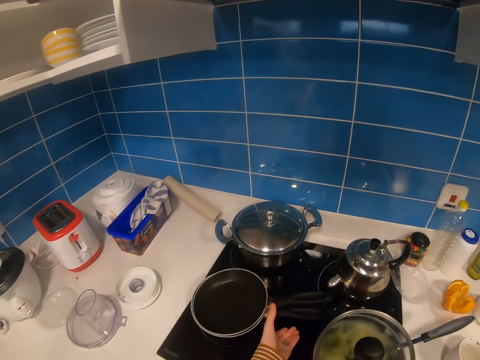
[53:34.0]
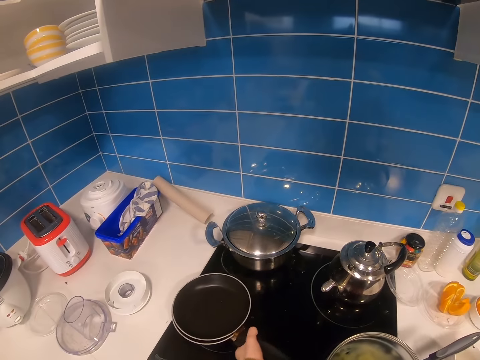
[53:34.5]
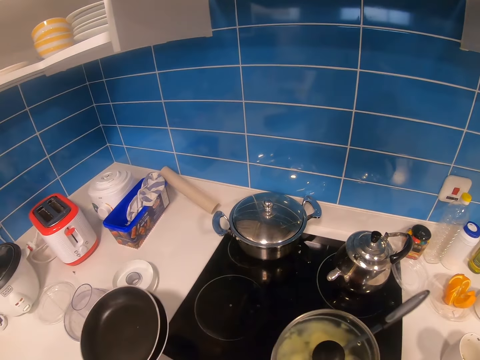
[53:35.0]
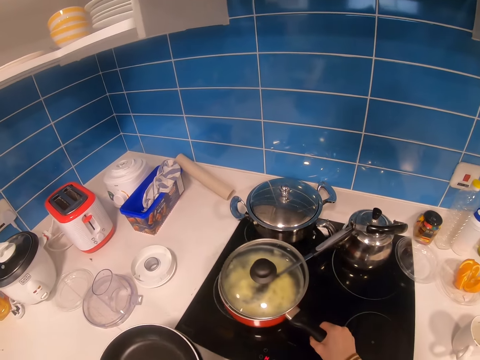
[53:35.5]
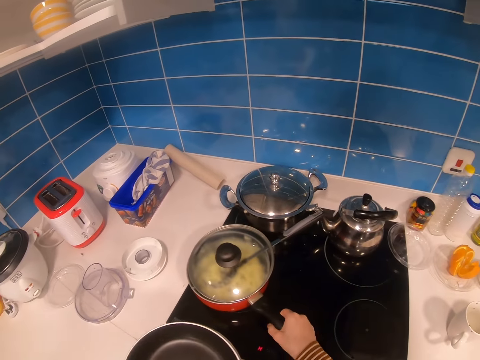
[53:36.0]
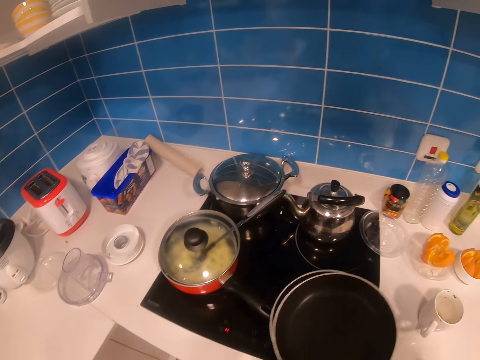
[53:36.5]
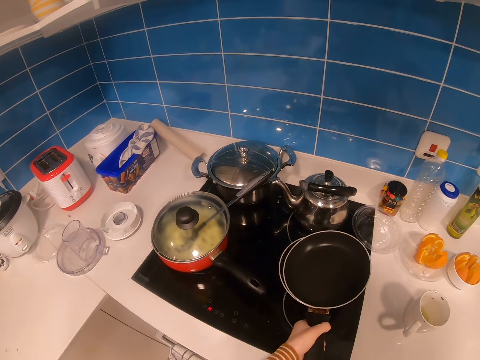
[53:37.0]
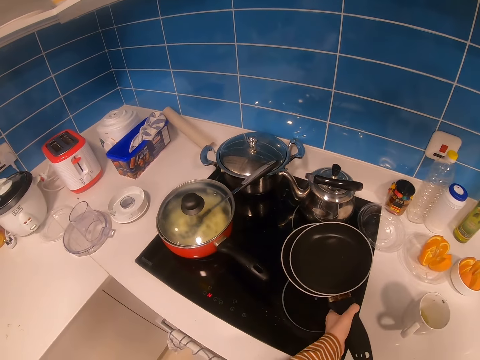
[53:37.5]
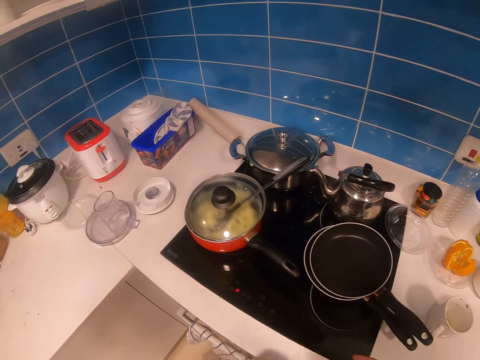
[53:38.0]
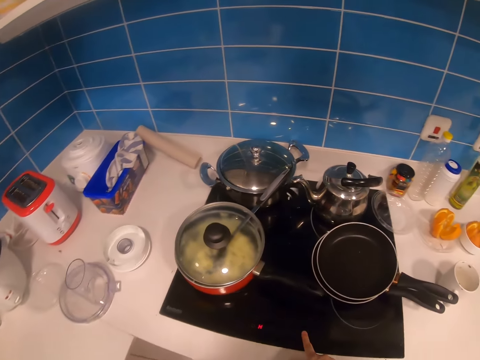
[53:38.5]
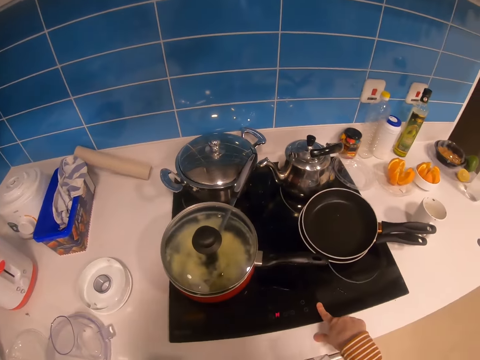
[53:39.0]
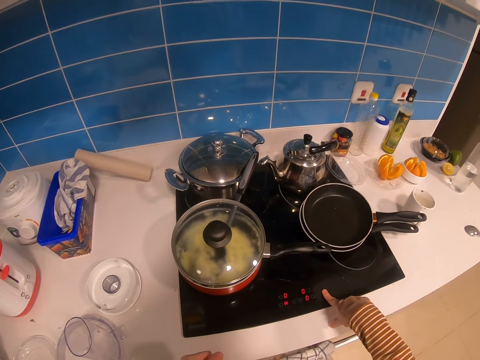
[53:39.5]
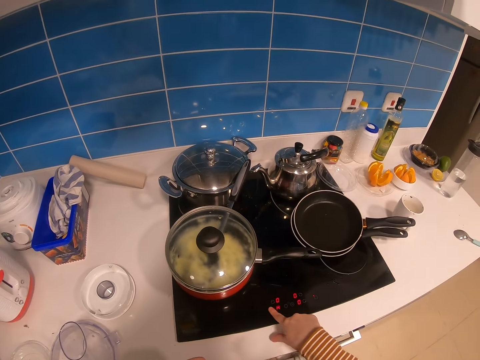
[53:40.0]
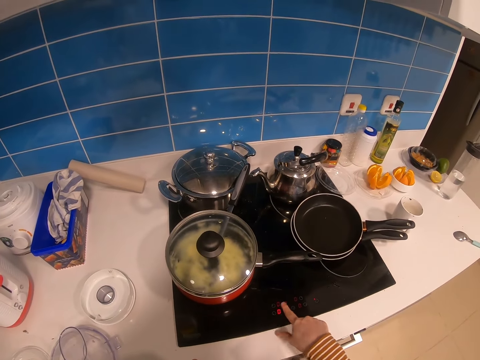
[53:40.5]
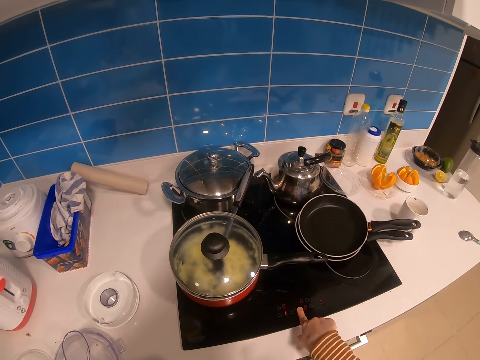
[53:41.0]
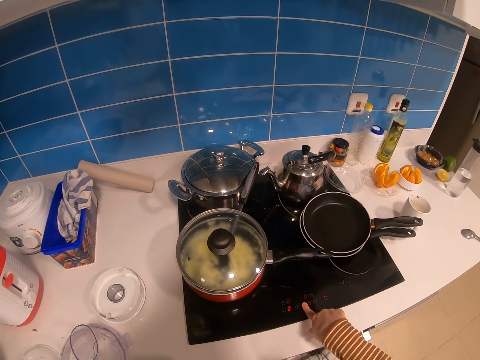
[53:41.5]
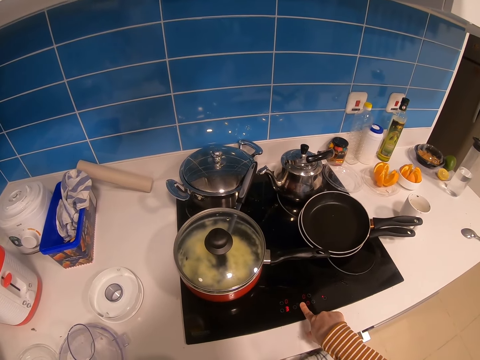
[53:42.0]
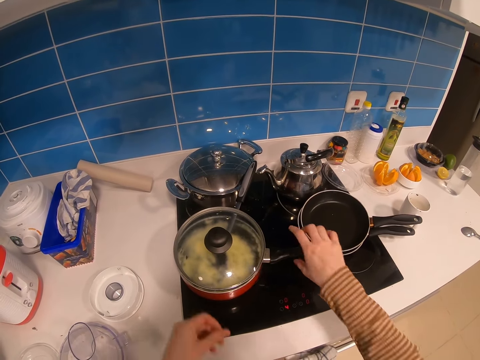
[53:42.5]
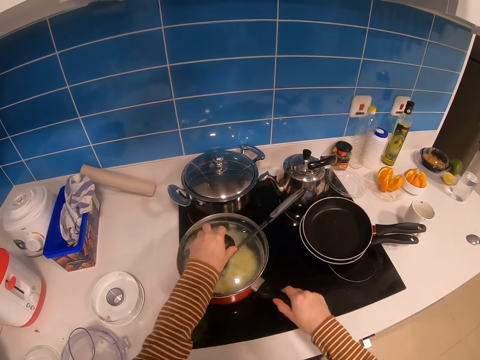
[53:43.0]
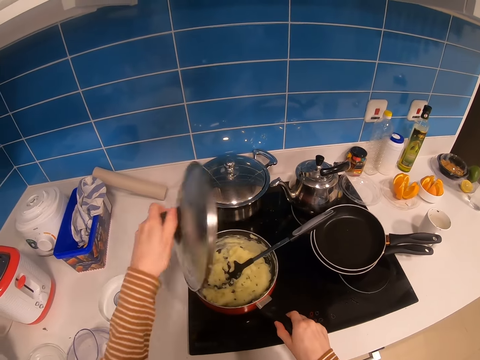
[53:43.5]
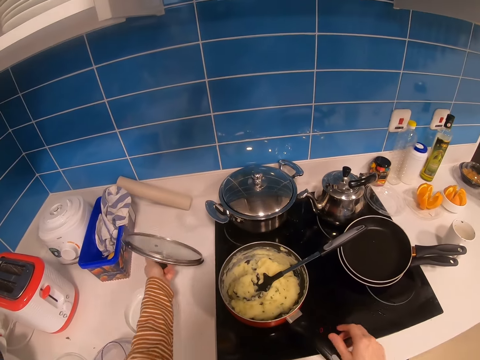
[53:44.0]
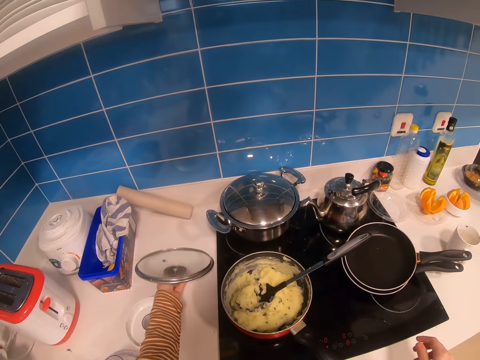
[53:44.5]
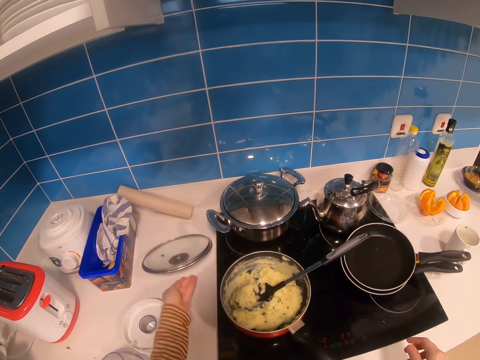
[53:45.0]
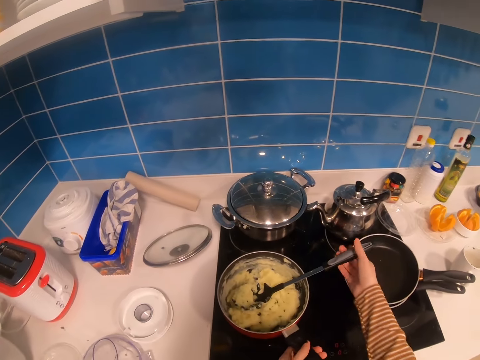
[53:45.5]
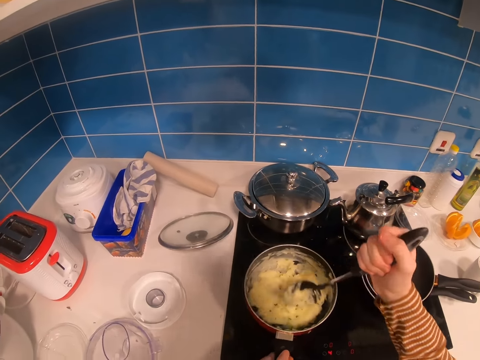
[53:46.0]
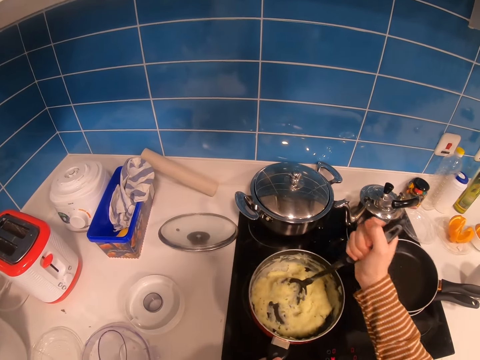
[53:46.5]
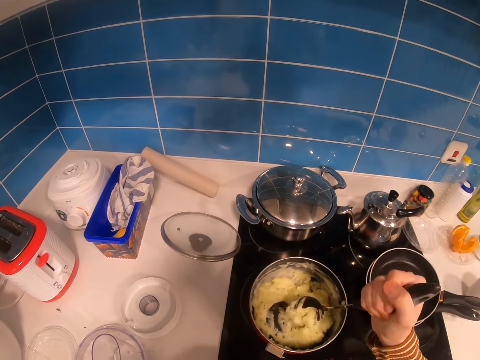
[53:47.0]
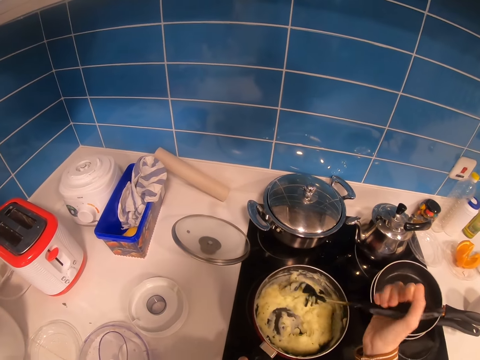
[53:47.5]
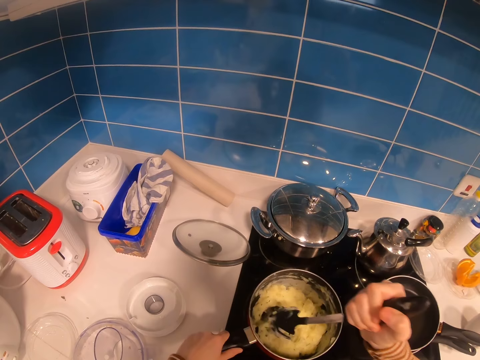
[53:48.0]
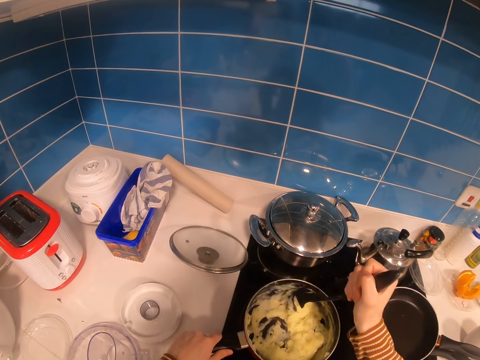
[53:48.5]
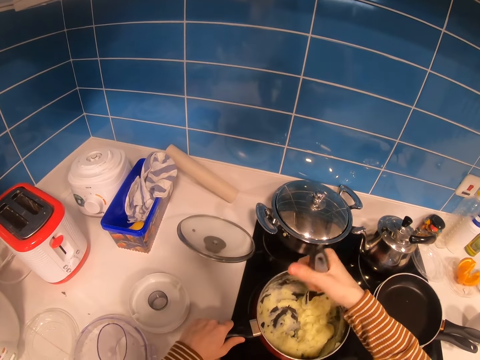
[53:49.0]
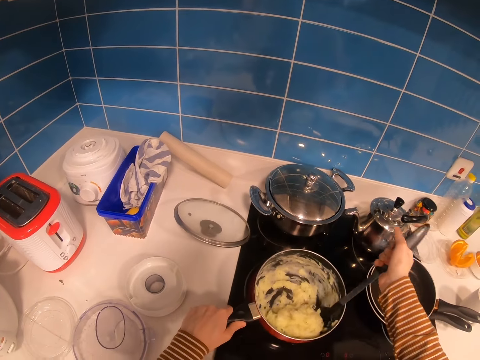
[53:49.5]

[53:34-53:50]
The camera wearer moves the cooking pan from the gas cooker. They change the pan. They operate the gas cooker. They remove the cooking lid from the pot. They put the cooking lid on the cabinet. They stir food in the cooking pot with a cooking stick.

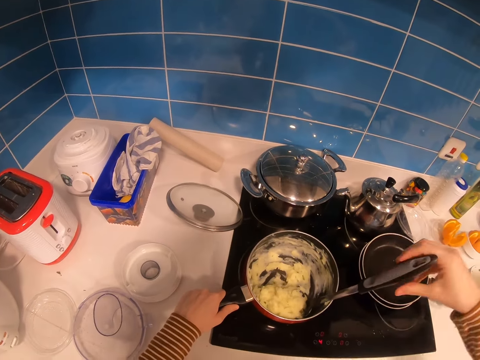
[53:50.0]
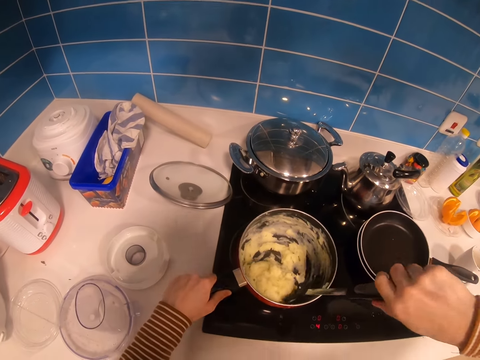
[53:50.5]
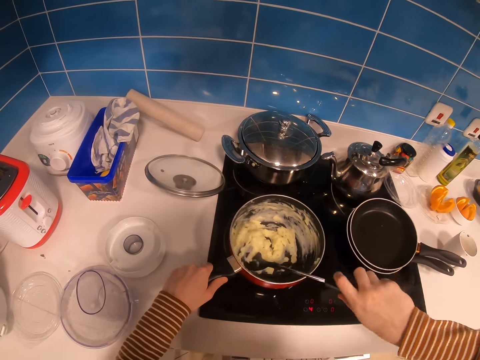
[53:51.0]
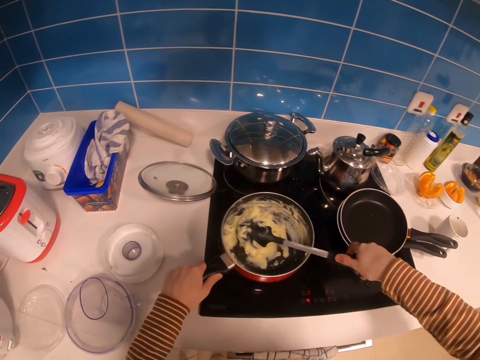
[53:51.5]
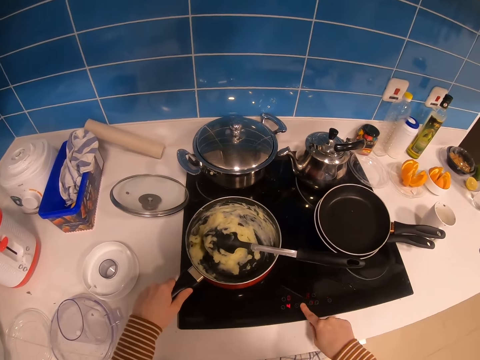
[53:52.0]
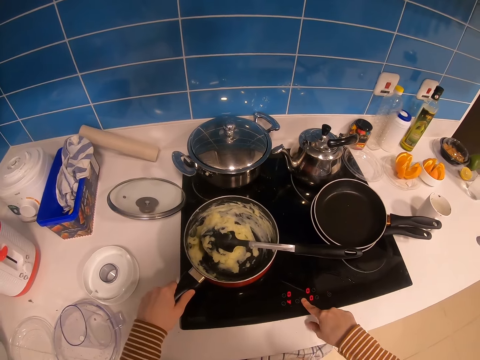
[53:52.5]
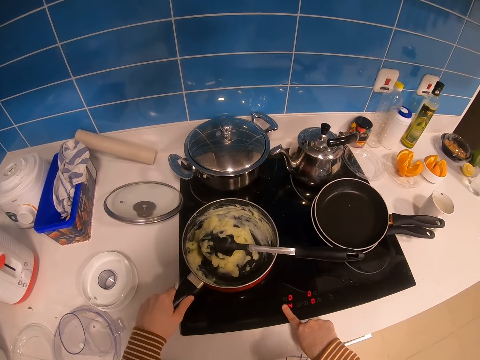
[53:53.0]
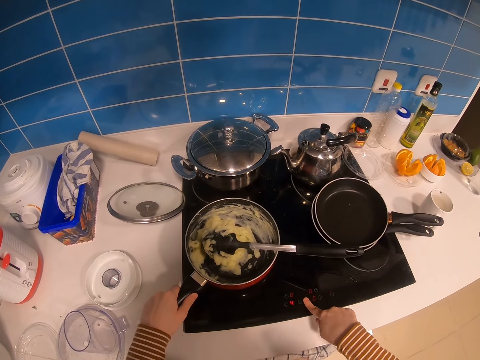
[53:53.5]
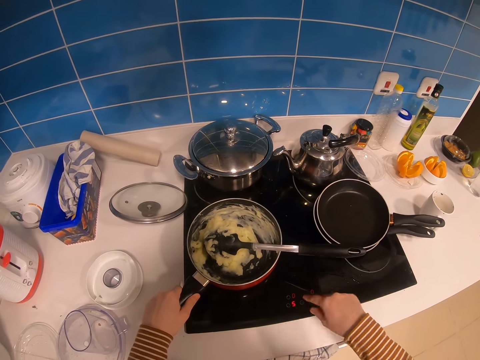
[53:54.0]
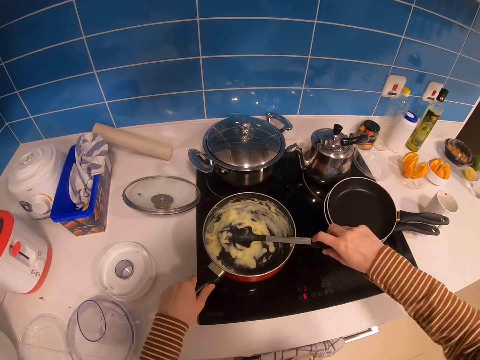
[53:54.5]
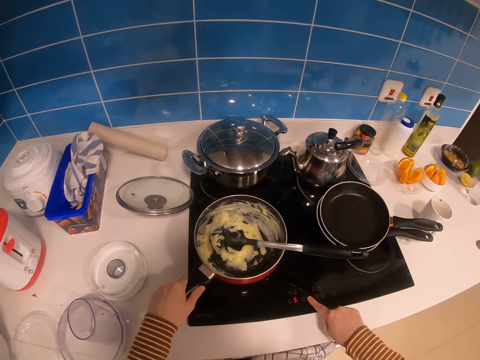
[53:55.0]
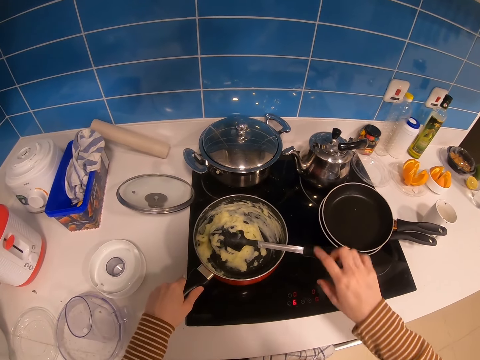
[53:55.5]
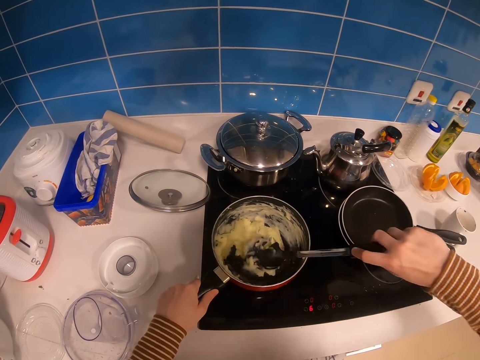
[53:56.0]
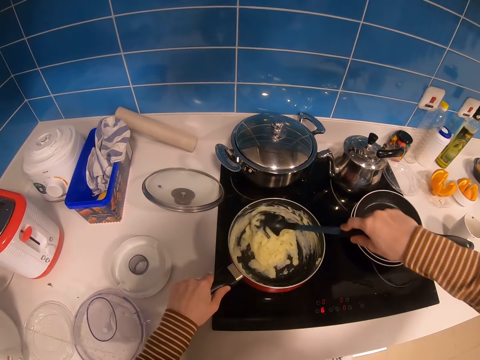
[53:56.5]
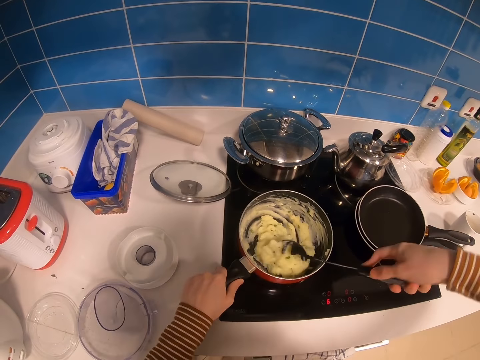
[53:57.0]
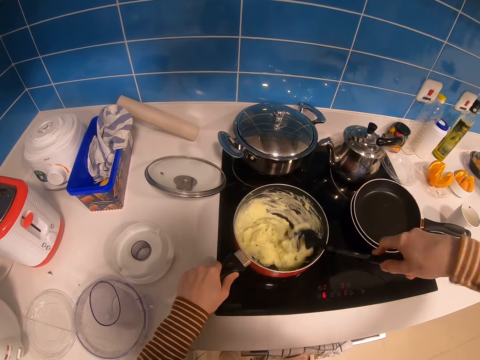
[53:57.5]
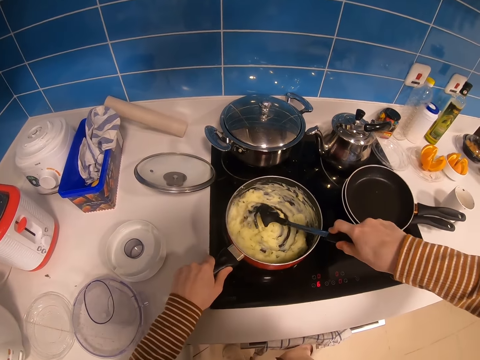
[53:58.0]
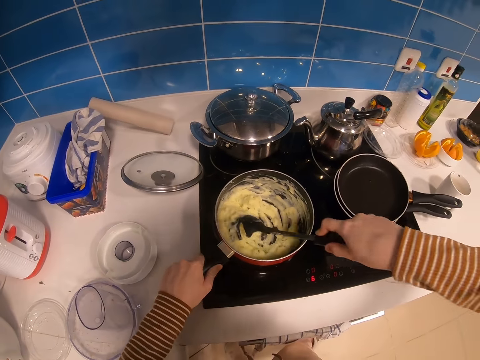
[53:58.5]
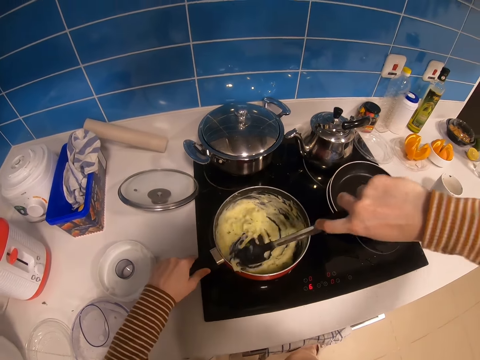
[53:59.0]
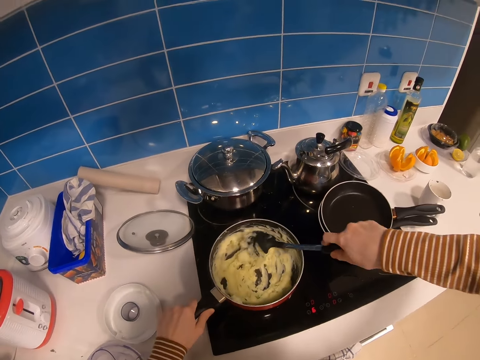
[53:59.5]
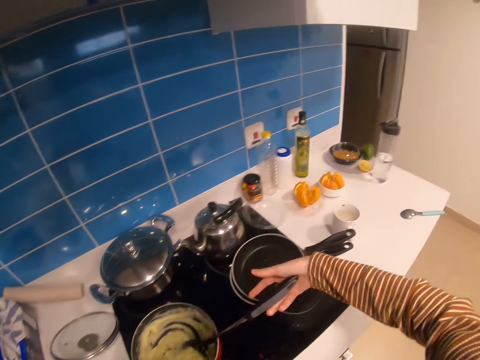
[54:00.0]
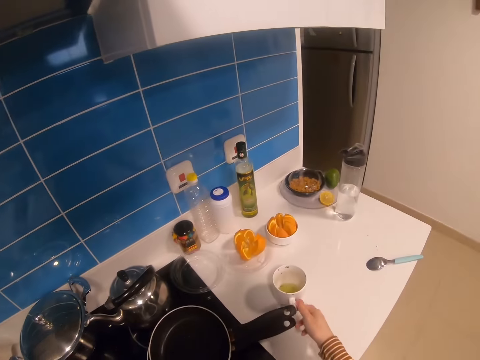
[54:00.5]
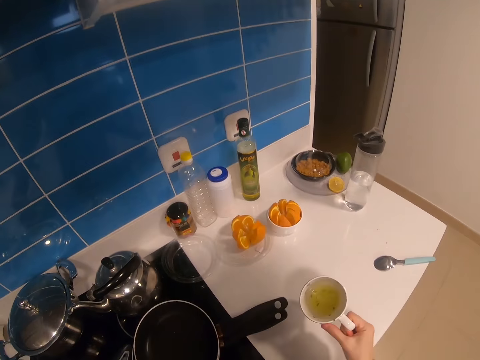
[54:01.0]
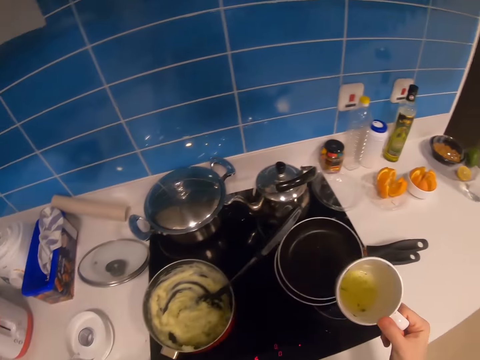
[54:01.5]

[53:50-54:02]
The camera wearer operates the gas cooker. They take a cup from the cabinet.
